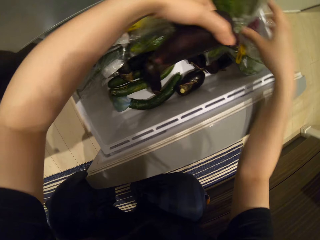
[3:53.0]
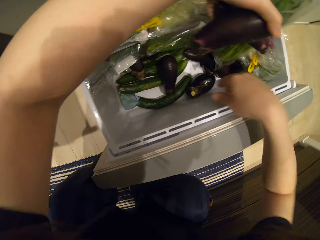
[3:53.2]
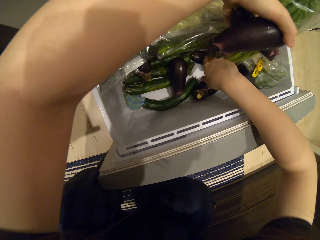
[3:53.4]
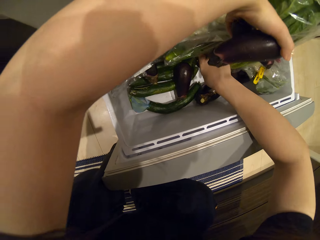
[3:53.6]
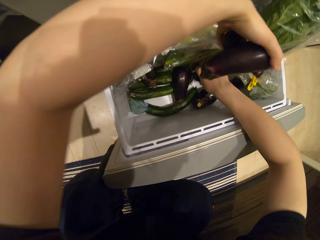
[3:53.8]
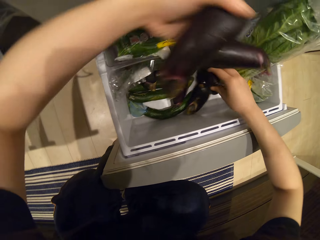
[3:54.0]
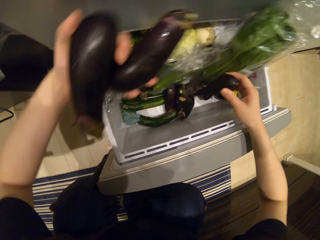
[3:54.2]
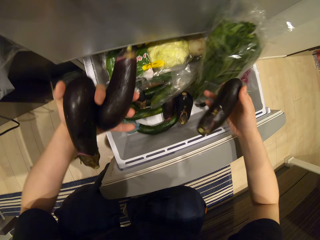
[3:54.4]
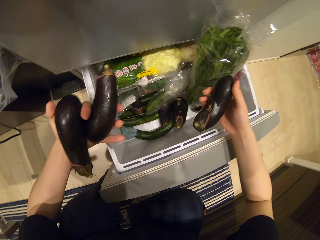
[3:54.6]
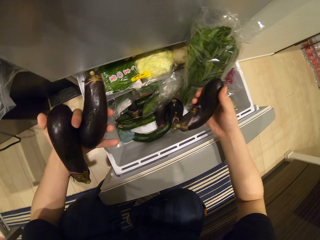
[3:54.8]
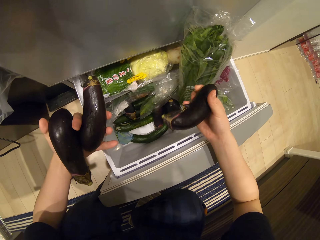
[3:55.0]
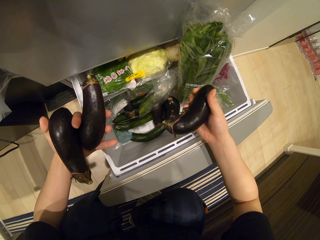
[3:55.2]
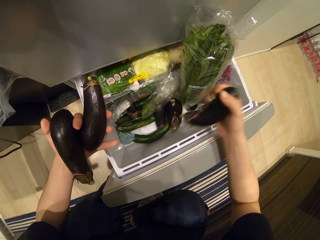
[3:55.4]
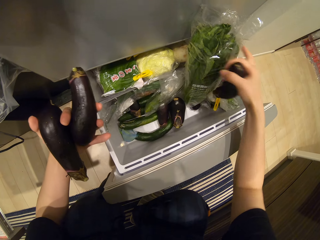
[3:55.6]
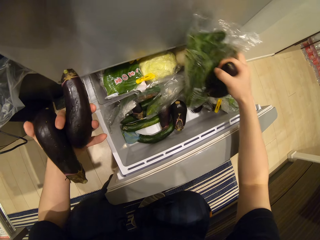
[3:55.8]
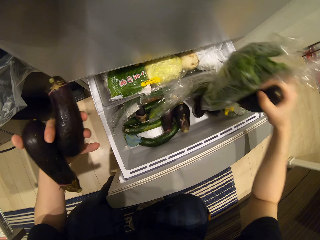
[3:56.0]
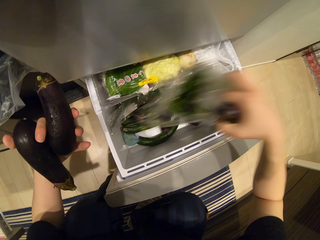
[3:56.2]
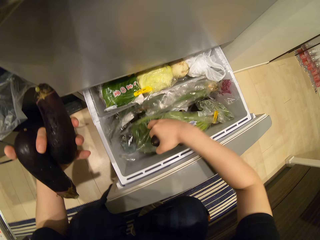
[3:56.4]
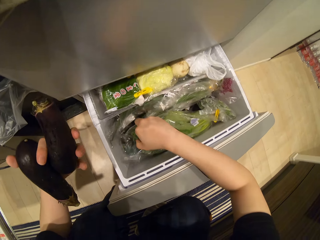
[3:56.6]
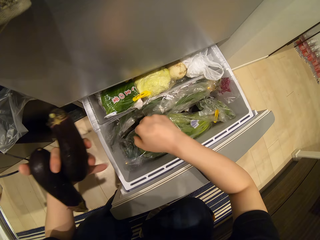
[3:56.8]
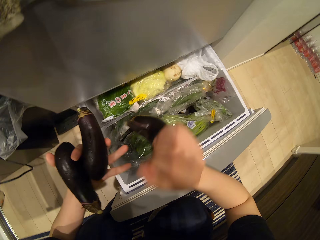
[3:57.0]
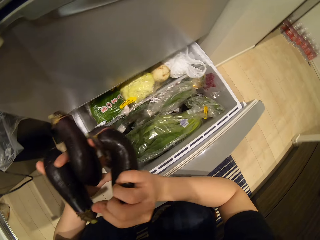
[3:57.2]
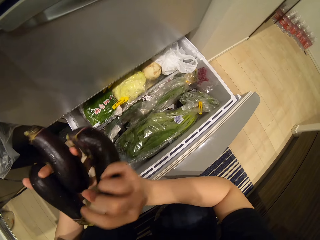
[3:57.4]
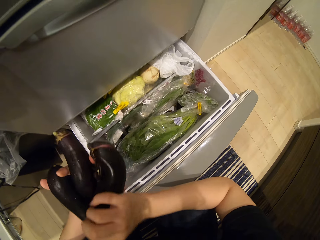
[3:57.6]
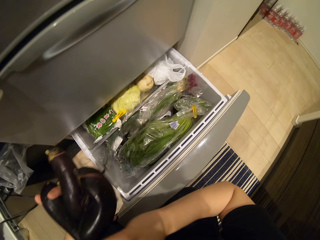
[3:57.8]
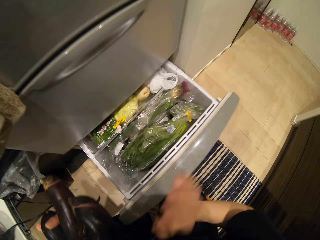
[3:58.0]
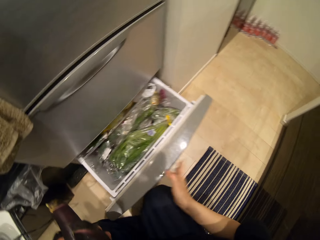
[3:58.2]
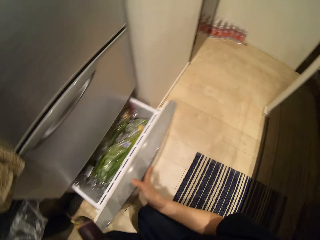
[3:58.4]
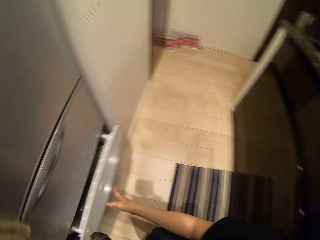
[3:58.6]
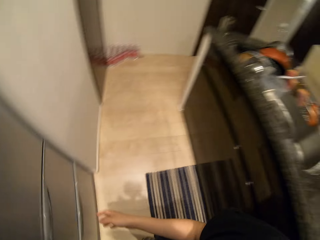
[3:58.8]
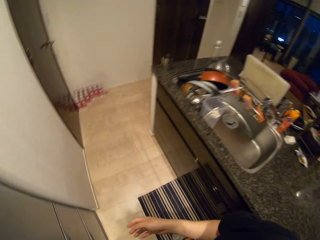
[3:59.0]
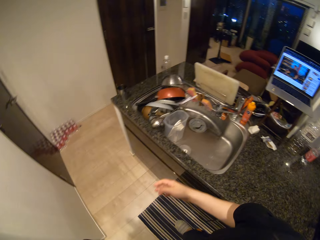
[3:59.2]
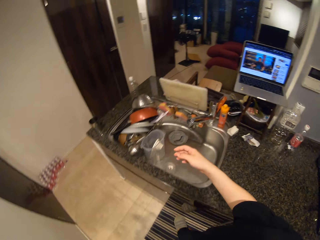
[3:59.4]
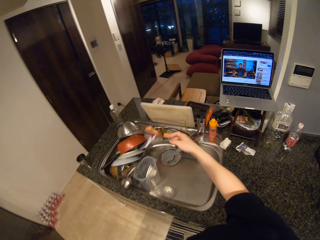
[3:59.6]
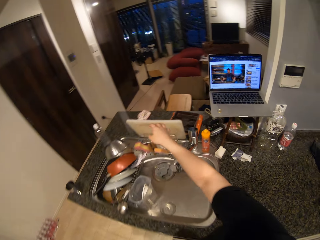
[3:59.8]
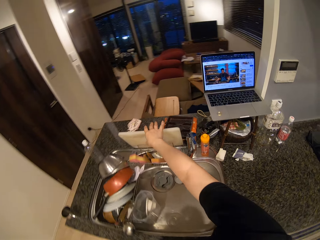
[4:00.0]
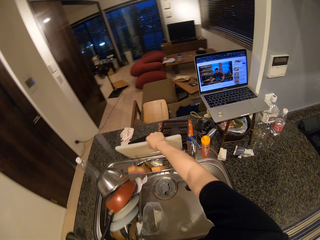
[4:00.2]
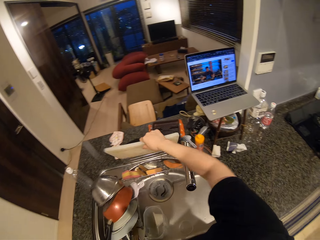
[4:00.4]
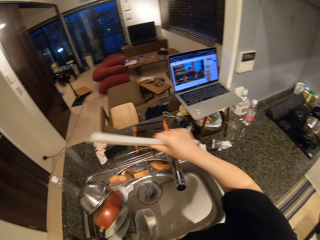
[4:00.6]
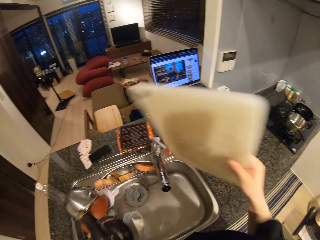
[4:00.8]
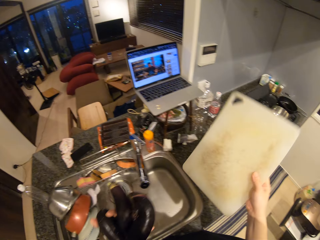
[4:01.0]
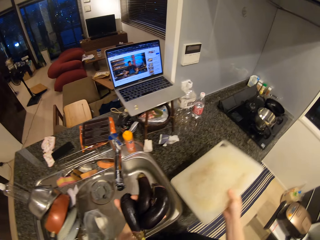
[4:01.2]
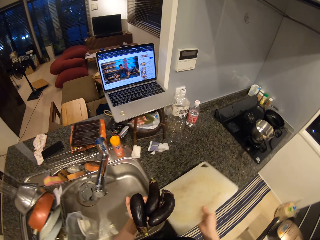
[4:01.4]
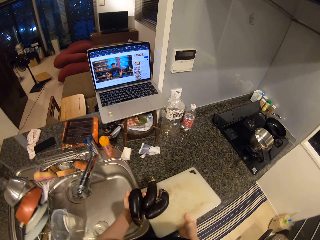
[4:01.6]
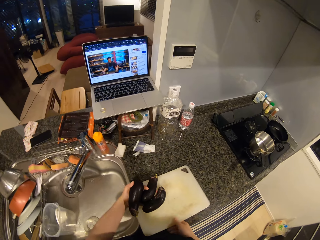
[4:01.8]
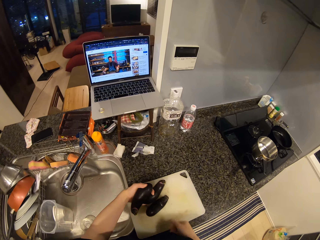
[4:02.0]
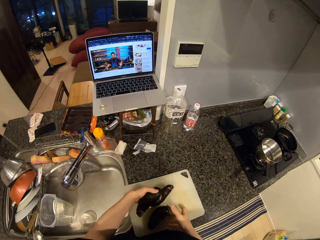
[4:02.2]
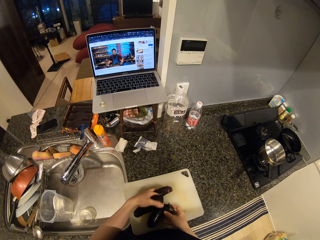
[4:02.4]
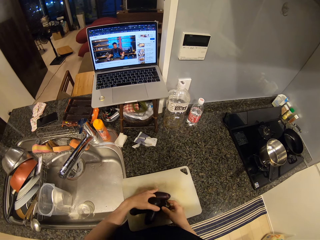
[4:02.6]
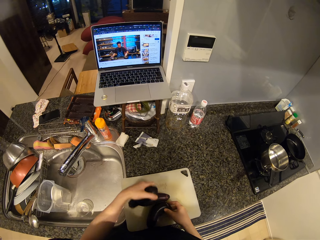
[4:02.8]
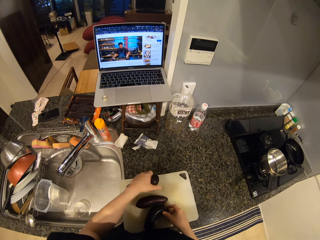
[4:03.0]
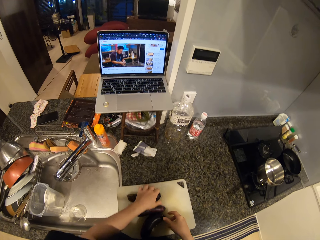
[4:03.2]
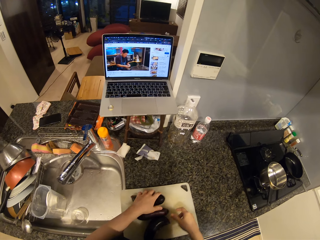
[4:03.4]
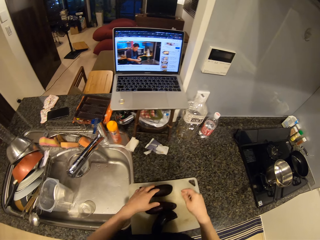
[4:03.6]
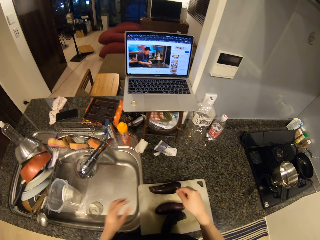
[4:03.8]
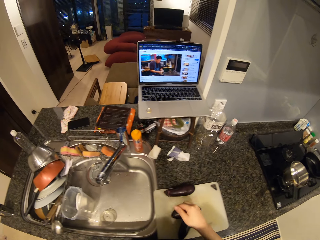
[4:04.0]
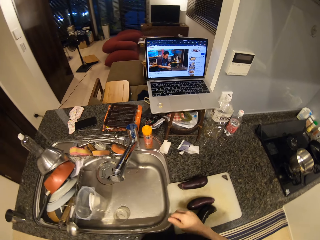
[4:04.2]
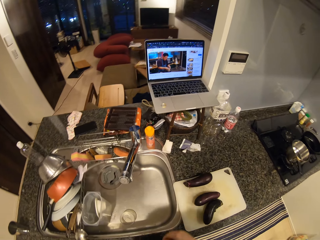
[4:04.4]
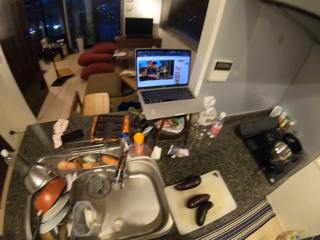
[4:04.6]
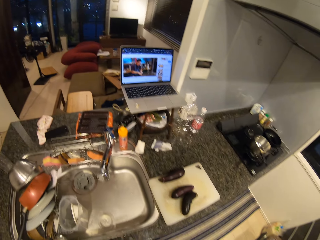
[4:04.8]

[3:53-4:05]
The camera wearer picks eggplants from the drawer with her right hand. She looks at the eggplant. She picks the nylon of foodstuffs with her right hand and drops the nylon of foodstuffs in the fridge. She puts the eggplant in her right hand on the eggplants in her left hand. She closes the fridge with her right hand. She picks a cutting mat from the rack with her right hand. She drops the cutting mat on the kitchen surface. She drops the eggplants on the kitchen surface.

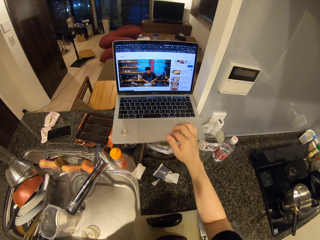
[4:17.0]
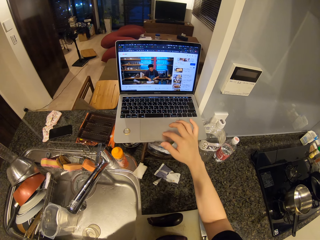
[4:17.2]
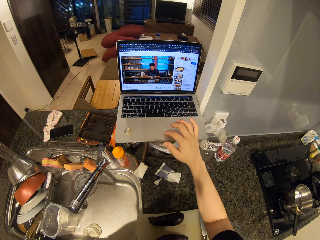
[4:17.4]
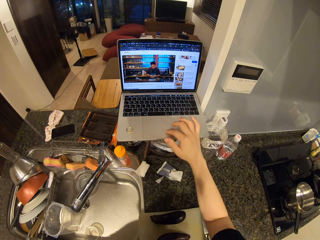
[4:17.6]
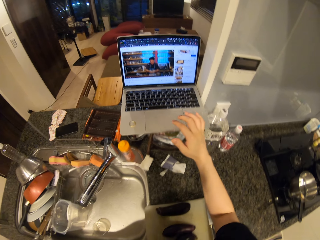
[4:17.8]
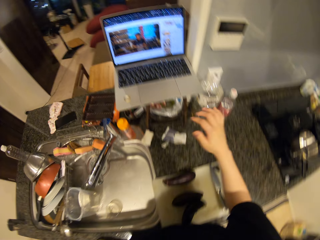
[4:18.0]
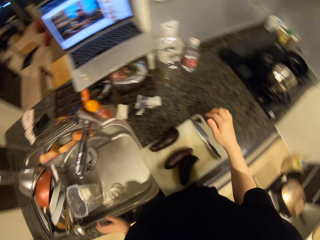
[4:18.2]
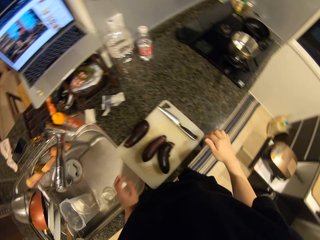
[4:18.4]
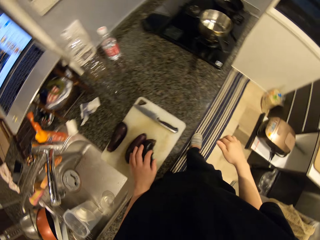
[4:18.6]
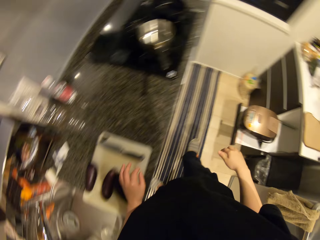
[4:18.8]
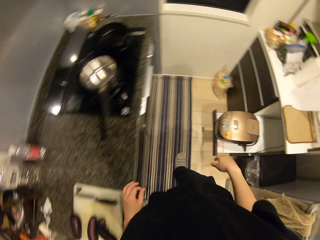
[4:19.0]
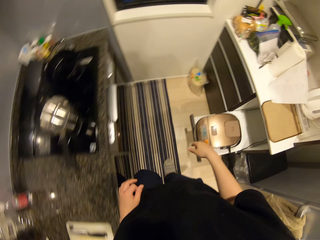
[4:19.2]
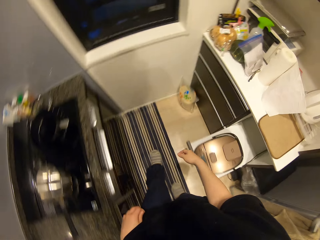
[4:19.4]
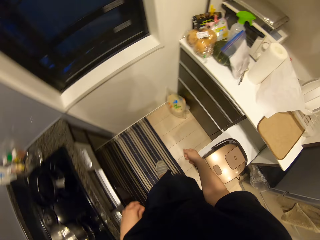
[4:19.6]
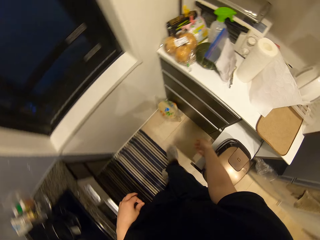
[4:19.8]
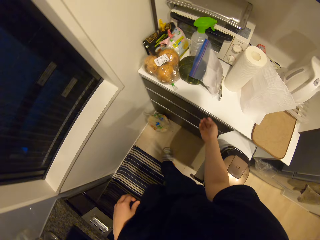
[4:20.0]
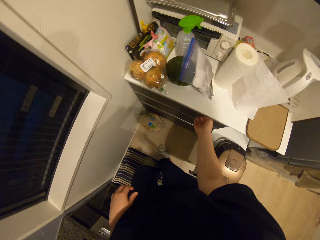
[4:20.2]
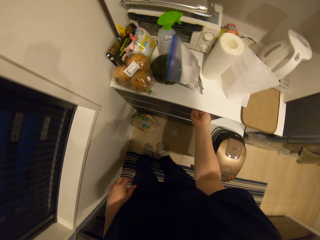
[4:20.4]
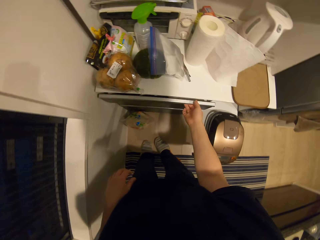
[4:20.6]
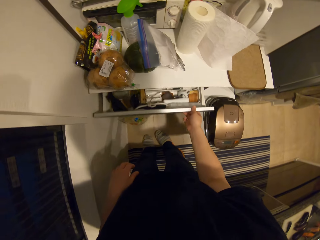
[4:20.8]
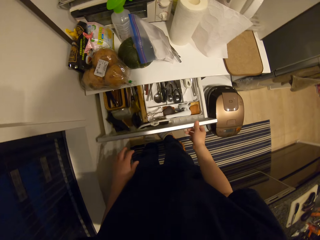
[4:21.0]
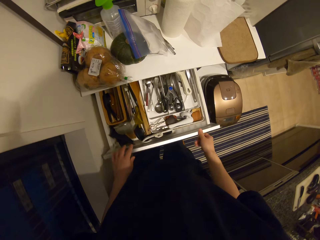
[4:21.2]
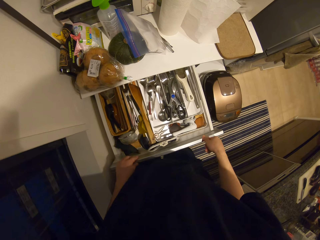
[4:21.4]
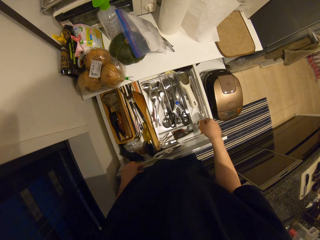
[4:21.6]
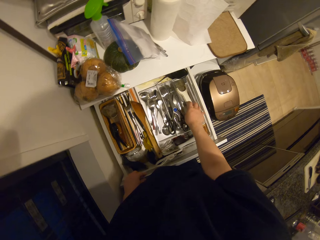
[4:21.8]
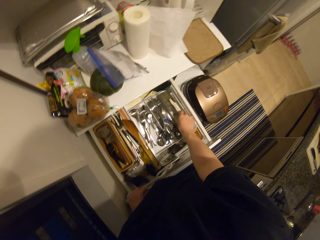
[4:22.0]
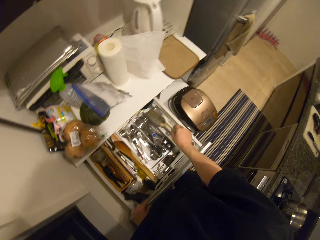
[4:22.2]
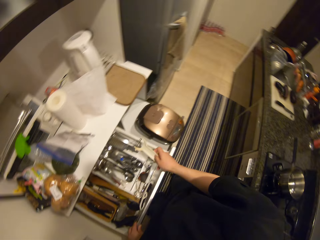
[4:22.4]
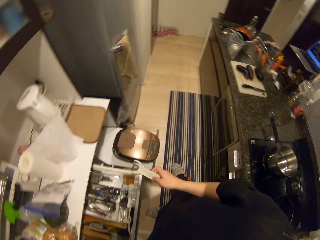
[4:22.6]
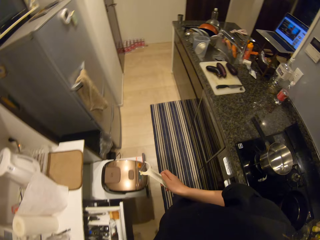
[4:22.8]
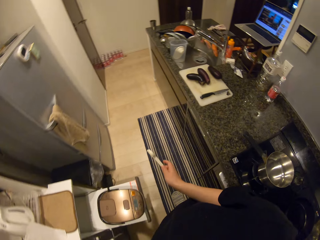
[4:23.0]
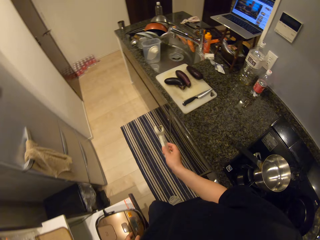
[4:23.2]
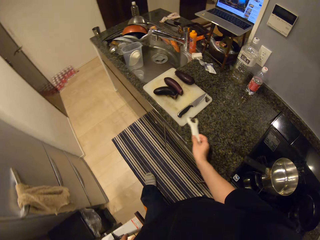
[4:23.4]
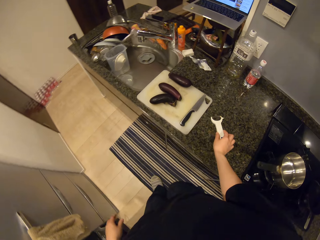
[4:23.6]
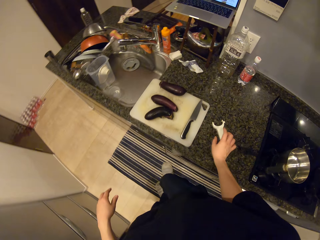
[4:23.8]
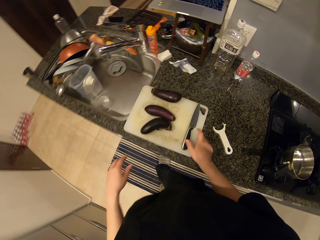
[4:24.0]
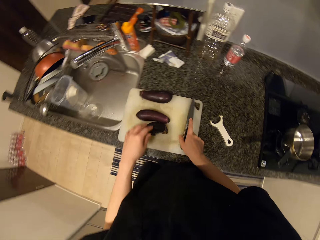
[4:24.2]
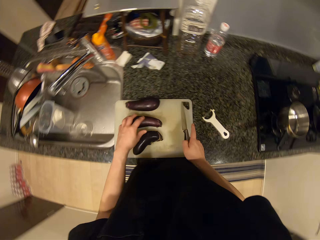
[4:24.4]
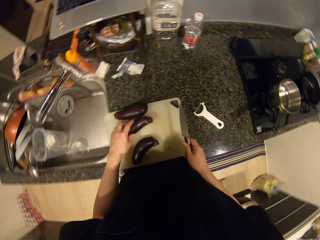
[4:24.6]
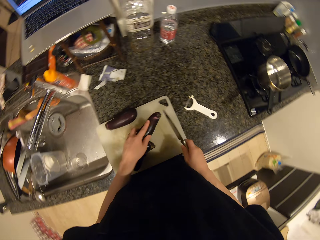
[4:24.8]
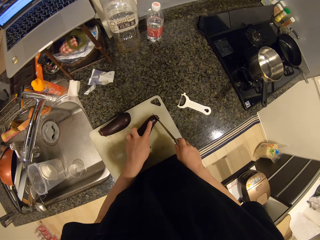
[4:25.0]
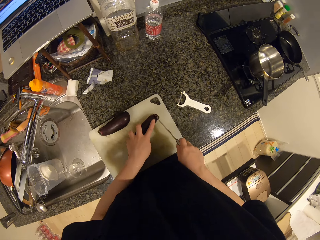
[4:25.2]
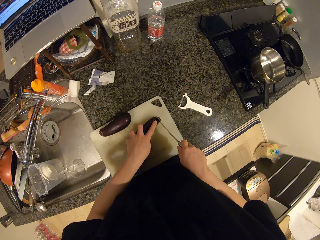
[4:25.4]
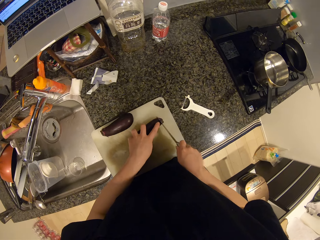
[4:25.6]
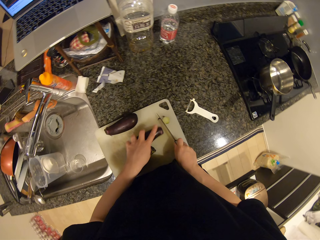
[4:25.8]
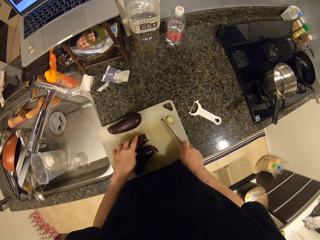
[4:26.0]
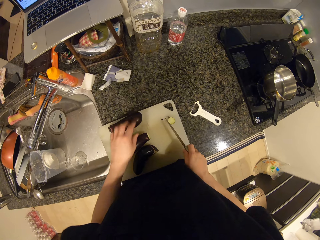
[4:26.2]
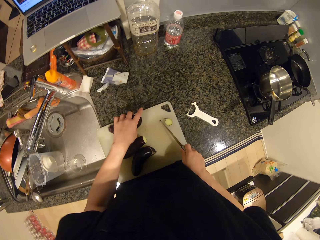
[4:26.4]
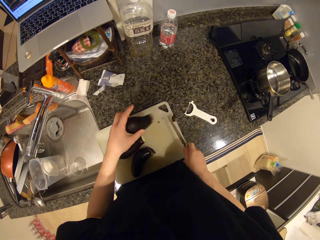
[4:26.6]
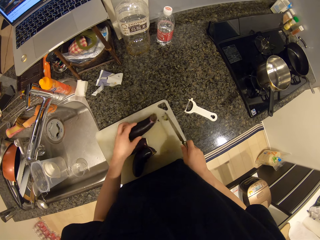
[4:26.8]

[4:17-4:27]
The camera wearer walks to the drawer in the kitchen. She opens the drawer with her right hand. She picks the cutter from the drawer. She walks to the counter. She picks a peeler on the kitchen surface with her right hand. She puts the cutter on the counter. She holds an eggplant on the cutting mat with her left hand. She picks the knife from the chopping board with her right hand. She picks the eggplant. She cuts the eggplant with the knife in her right hand.
